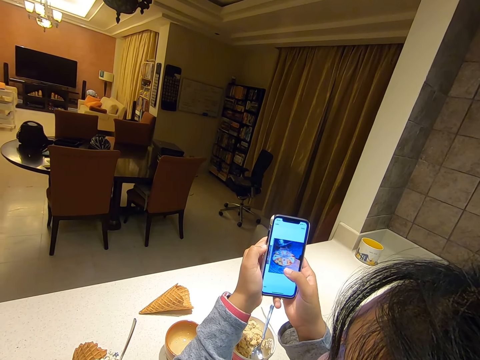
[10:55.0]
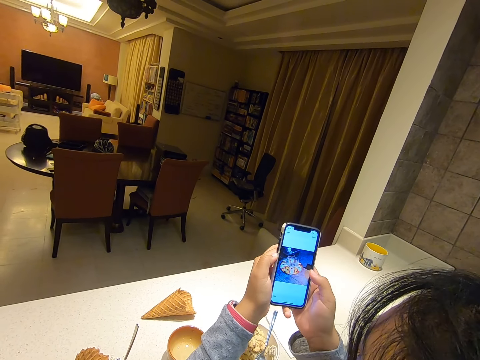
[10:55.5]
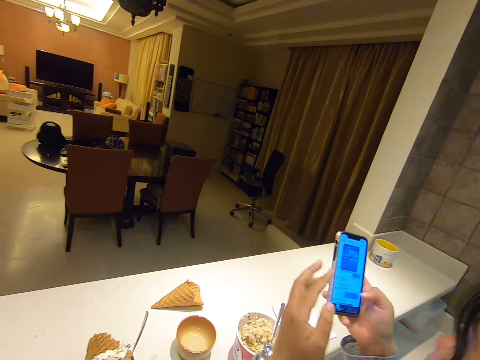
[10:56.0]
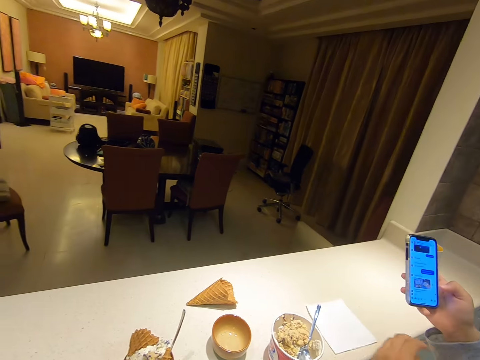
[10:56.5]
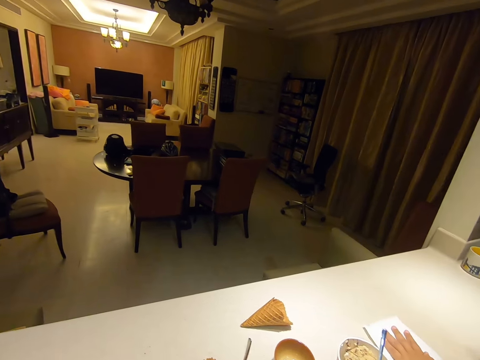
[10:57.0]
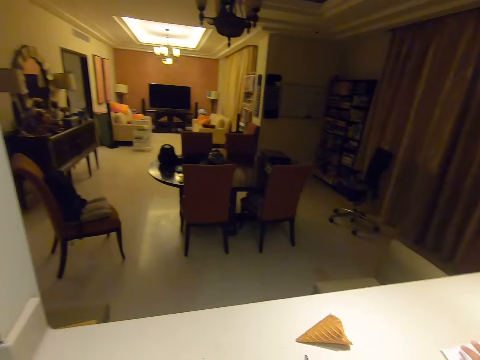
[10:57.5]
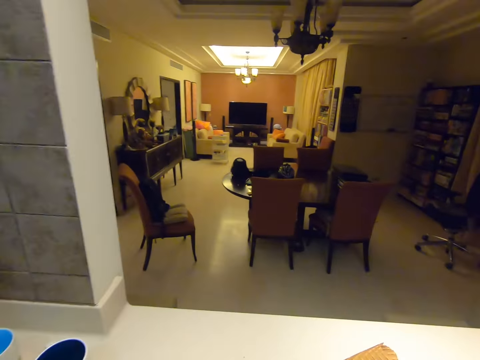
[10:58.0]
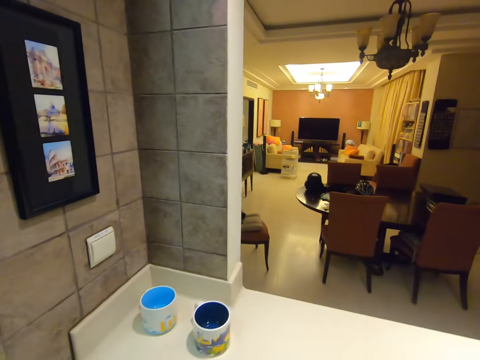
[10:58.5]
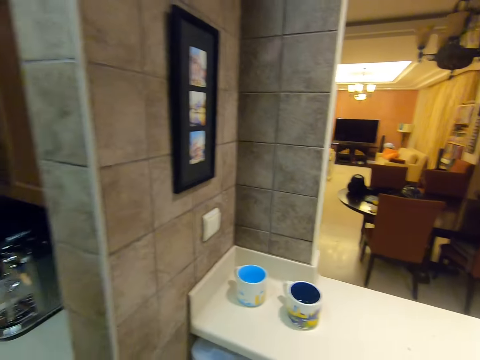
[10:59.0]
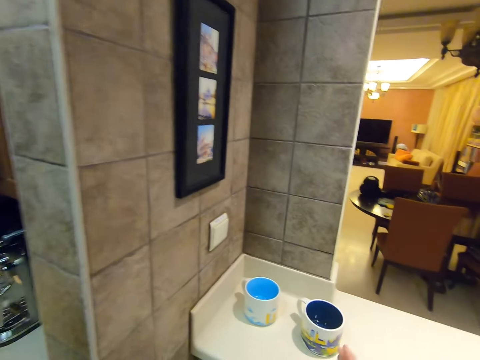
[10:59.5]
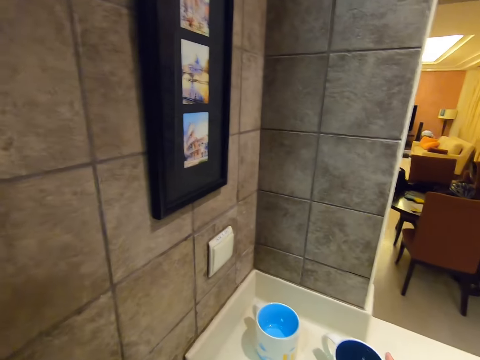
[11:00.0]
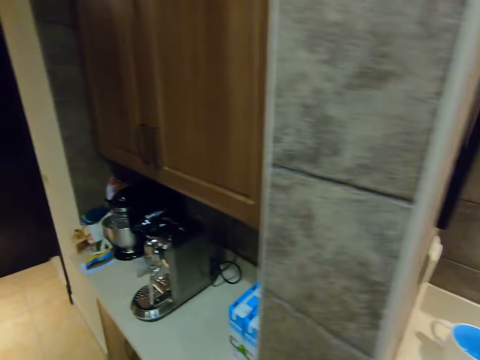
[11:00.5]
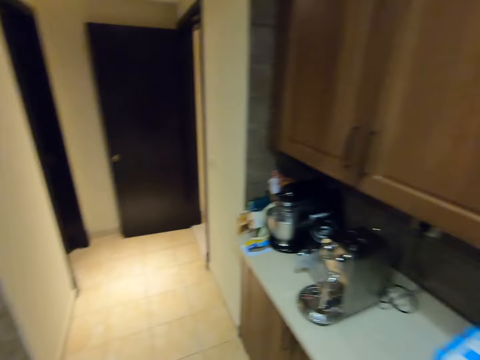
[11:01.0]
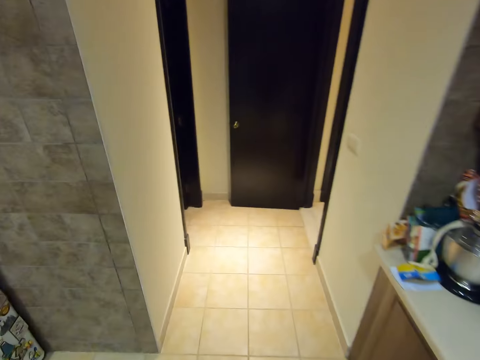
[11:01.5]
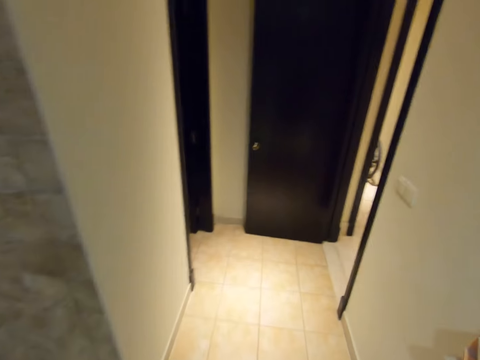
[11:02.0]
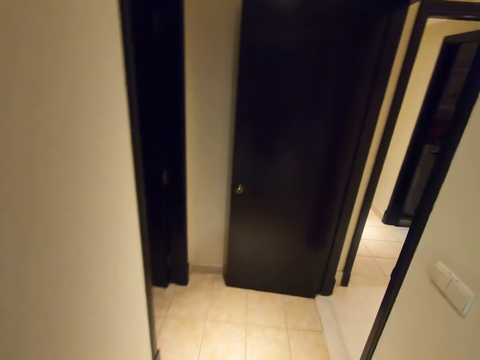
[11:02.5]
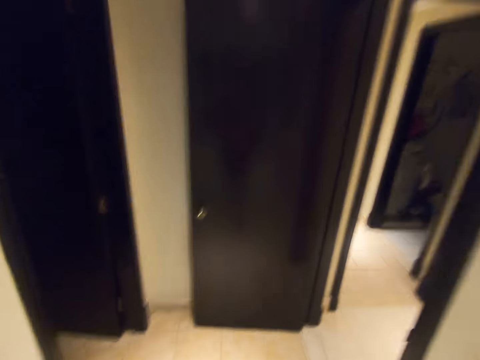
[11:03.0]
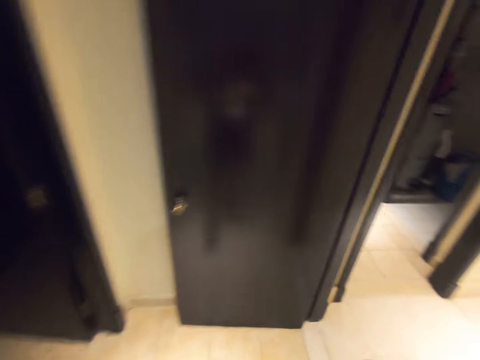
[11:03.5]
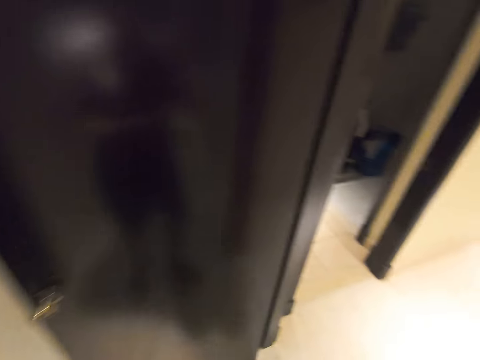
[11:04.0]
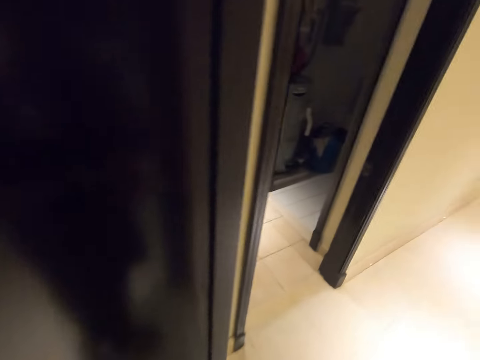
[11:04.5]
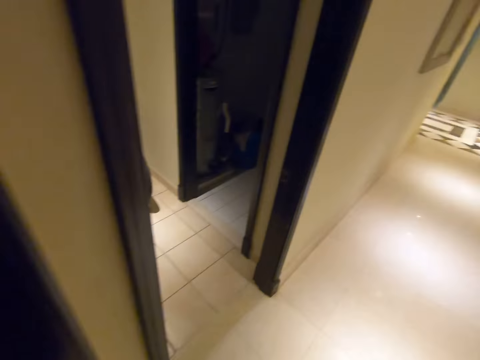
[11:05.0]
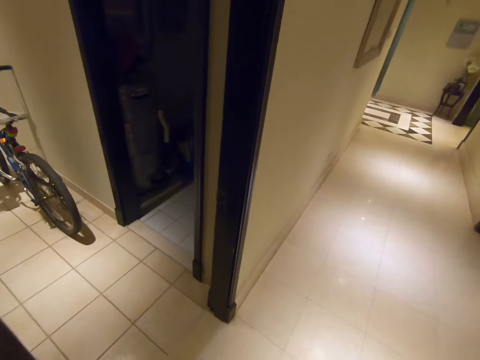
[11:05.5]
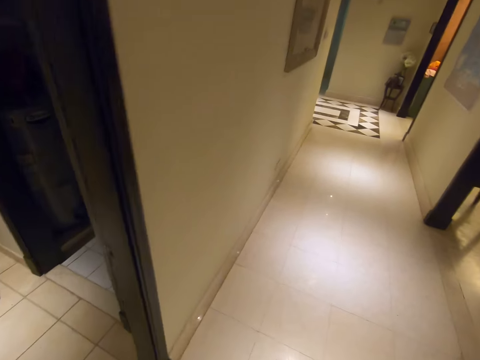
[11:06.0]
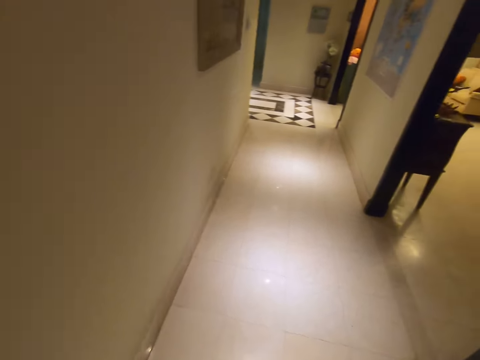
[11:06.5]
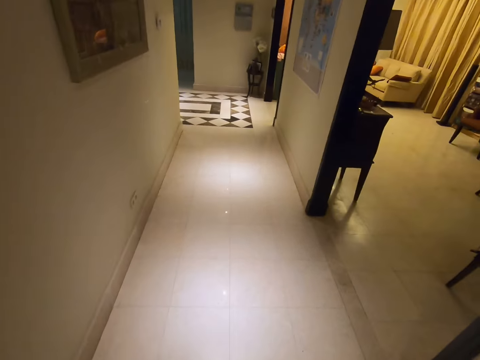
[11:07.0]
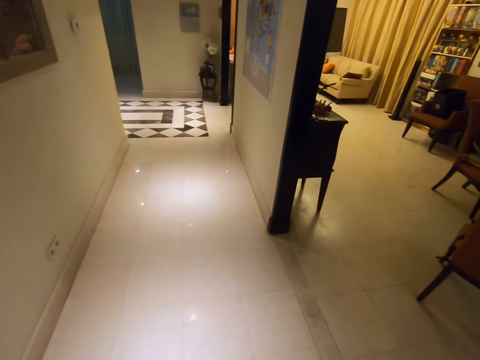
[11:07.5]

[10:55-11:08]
The woman operates the phone with her right hand. She moves the serviette on the table with her left hand. The camera wearer picks up the mug from the counter with his right hand. He walks along the corridor from a kitchen to a living room.

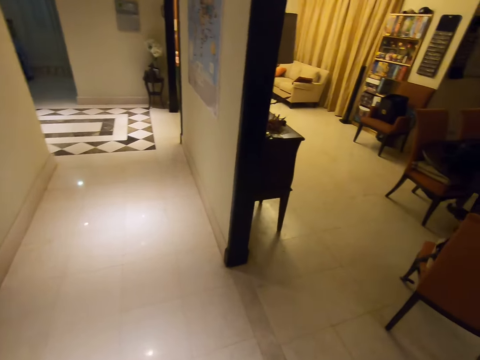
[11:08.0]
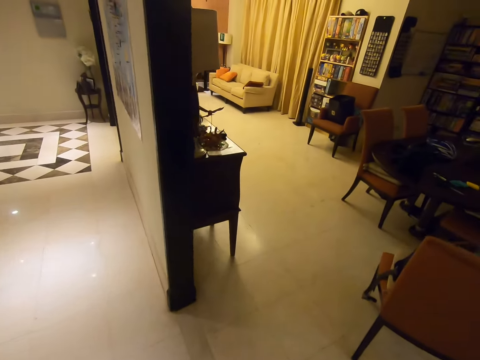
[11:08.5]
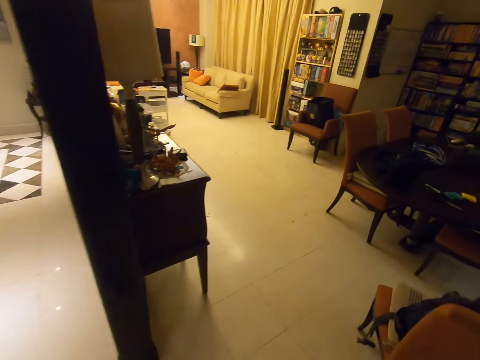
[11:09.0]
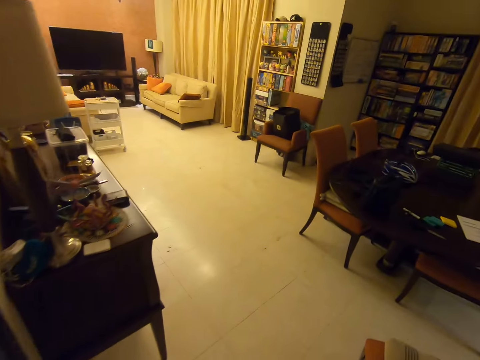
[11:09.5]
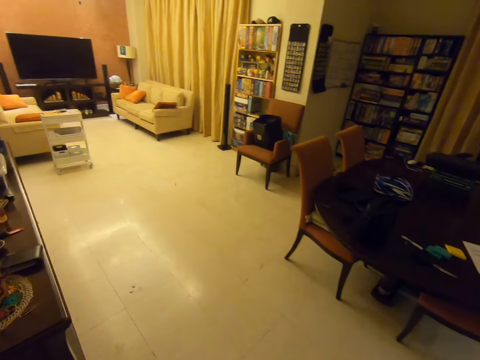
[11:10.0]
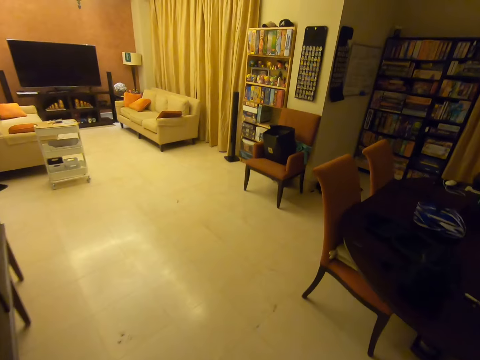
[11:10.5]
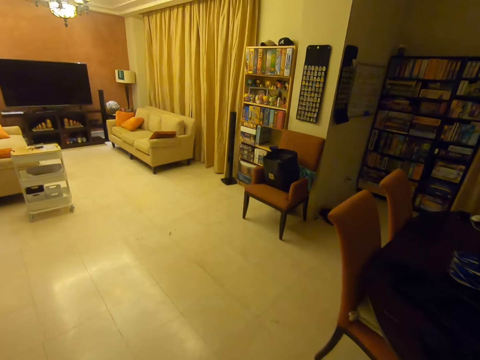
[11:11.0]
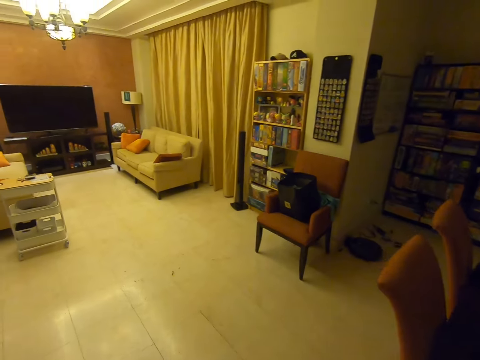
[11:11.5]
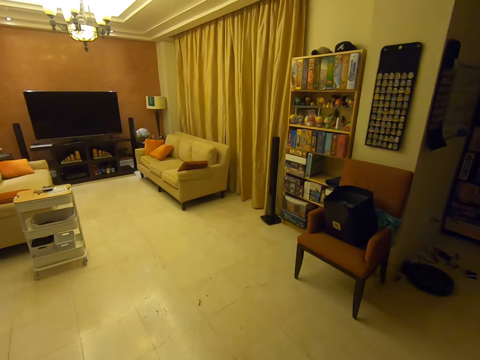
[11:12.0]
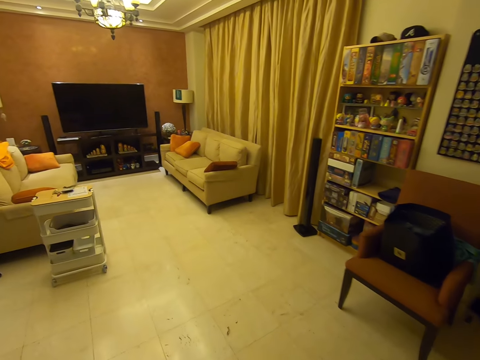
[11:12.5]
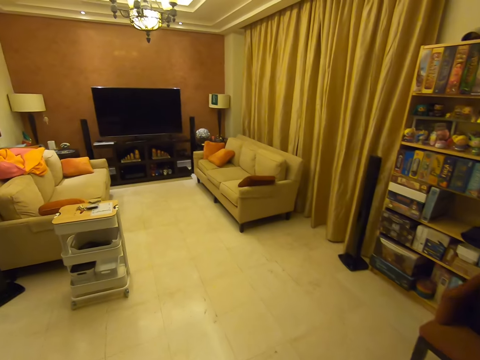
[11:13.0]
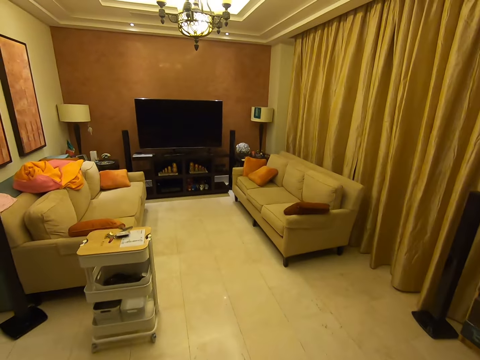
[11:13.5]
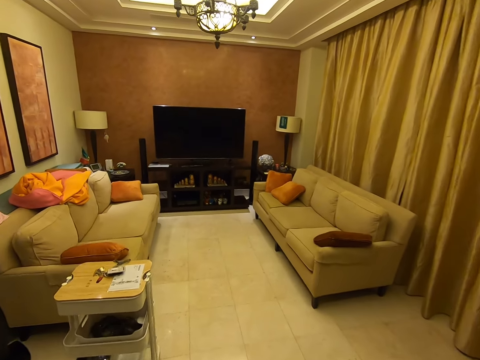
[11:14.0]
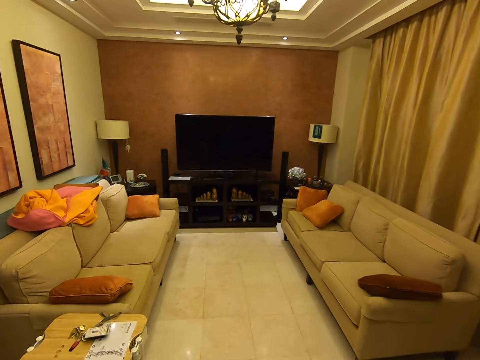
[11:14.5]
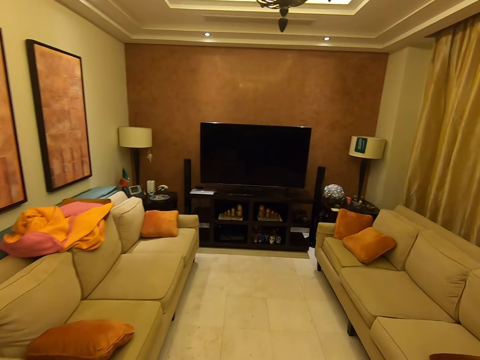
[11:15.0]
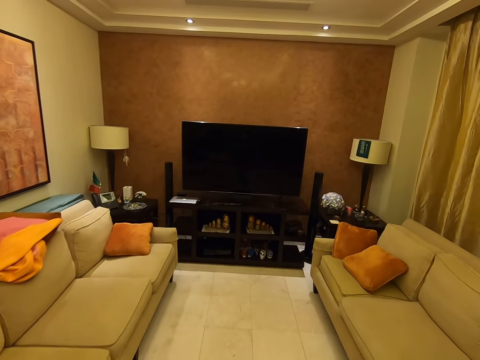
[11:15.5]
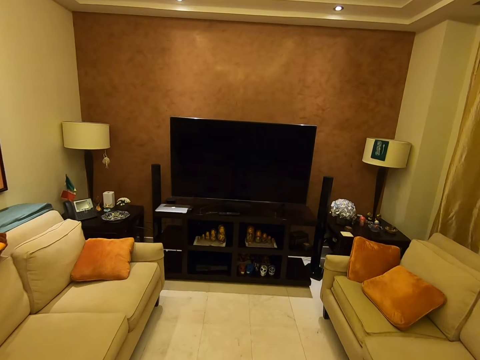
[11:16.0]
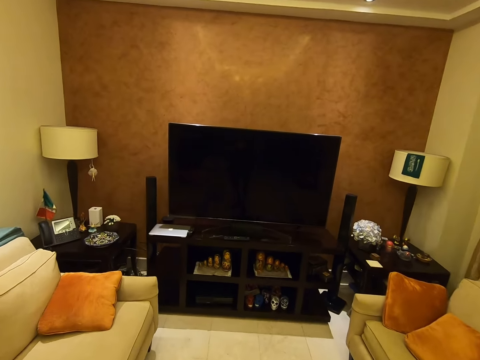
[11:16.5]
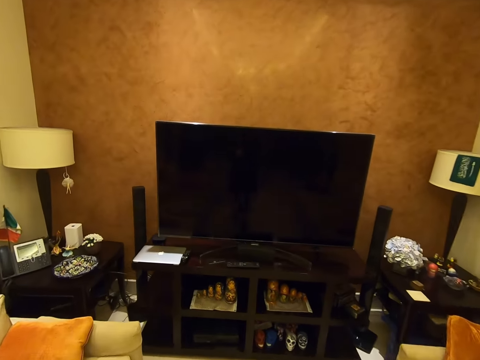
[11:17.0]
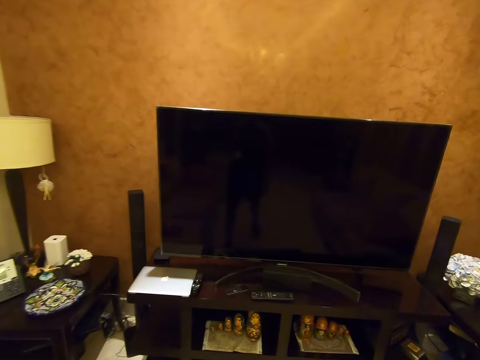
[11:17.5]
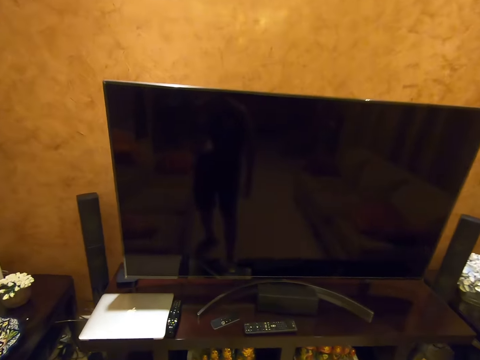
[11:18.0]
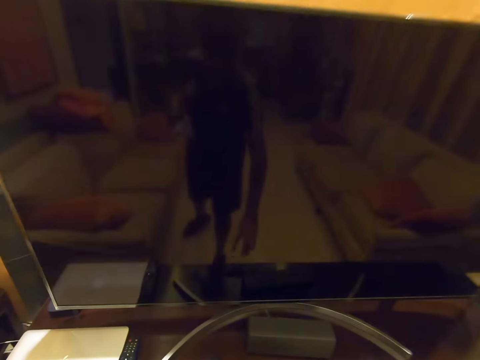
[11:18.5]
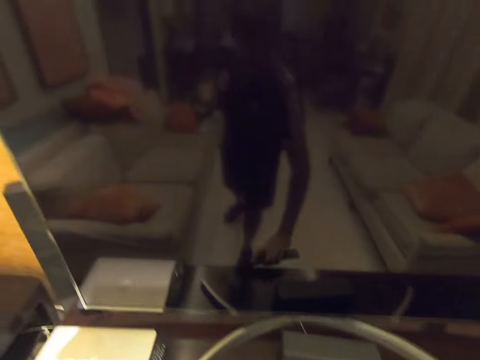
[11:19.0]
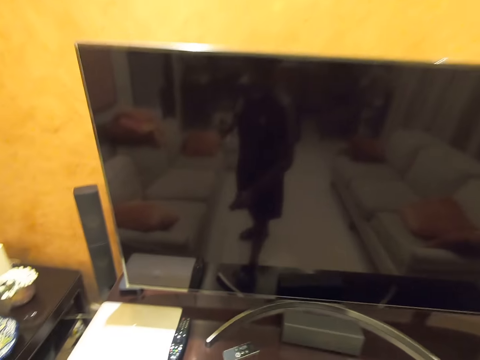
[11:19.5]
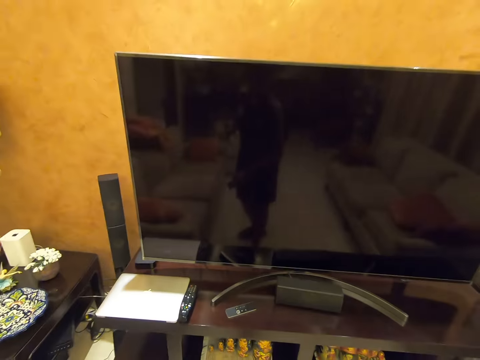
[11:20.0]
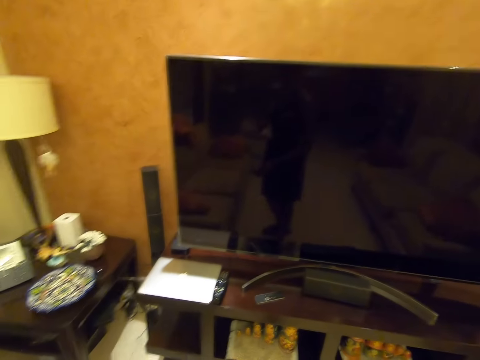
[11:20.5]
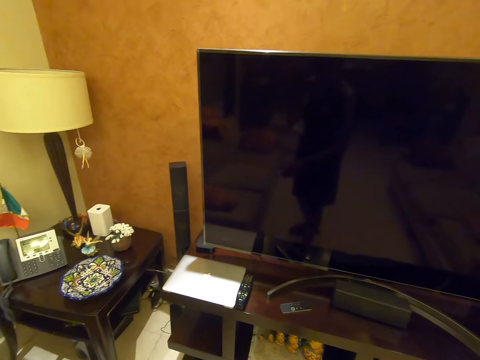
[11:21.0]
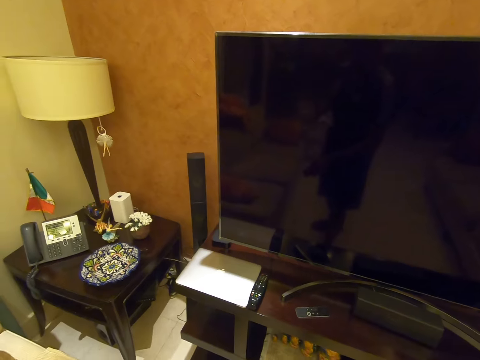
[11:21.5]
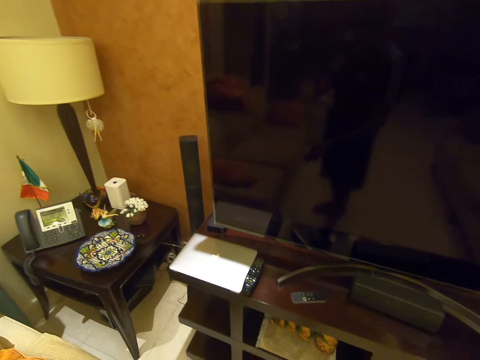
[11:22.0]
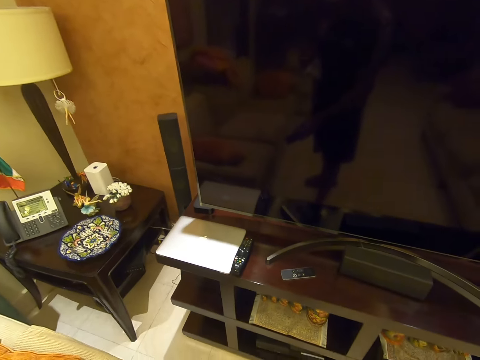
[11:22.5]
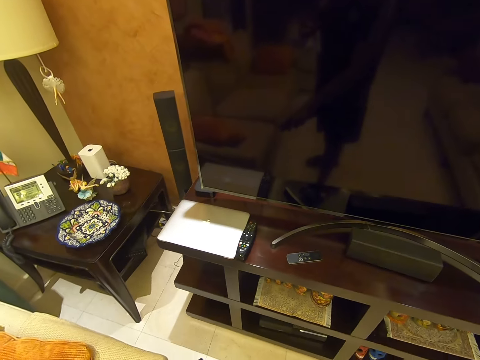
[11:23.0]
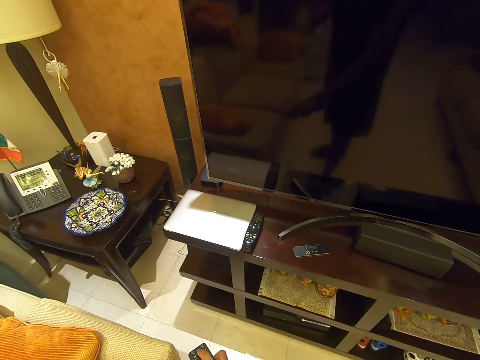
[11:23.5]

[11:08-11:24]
The camera wearer walks in the living room. He picks up a remote control from a television stand with his right hand. He operates the remote control with his right hand.
